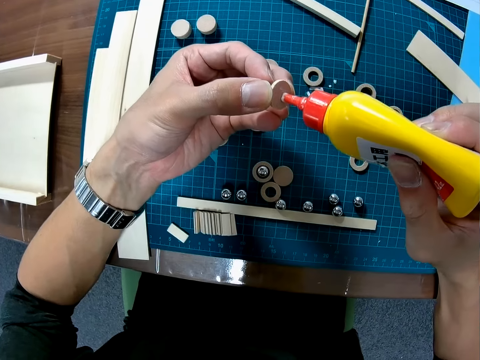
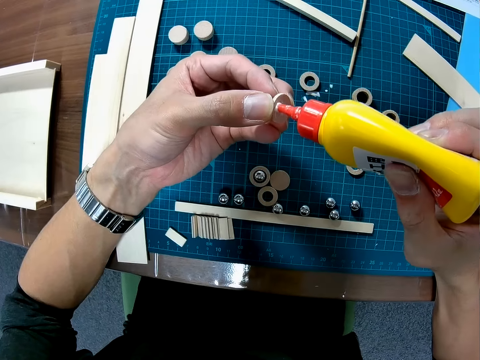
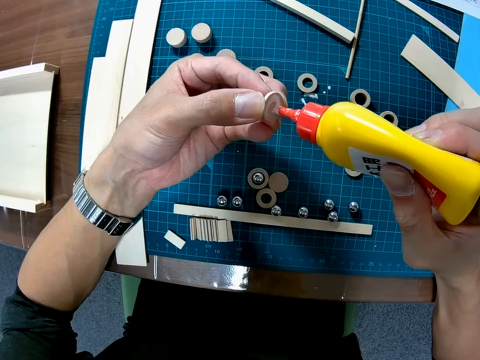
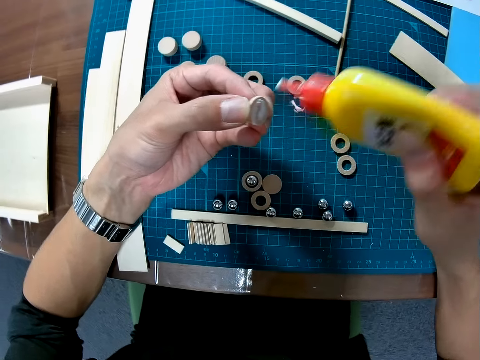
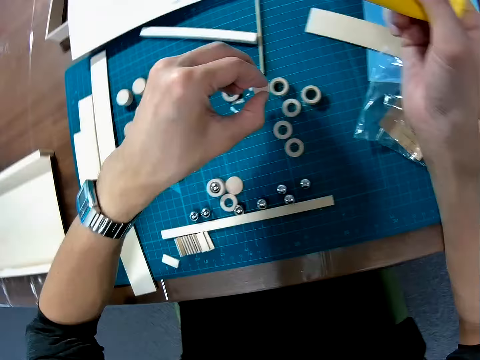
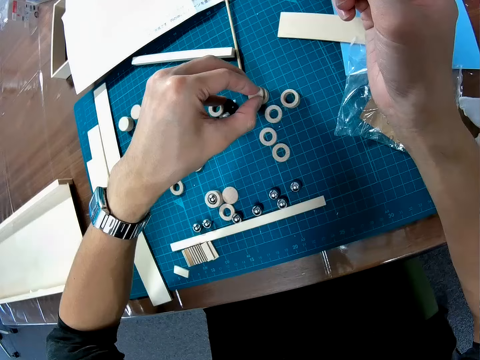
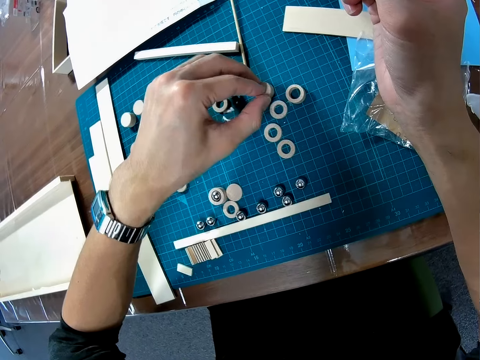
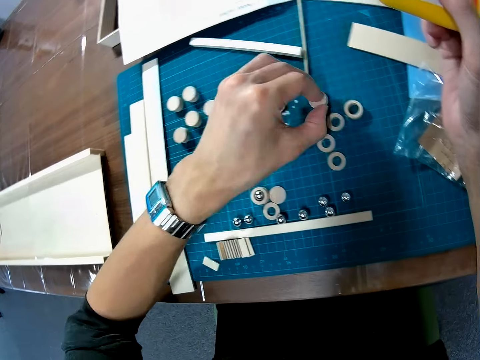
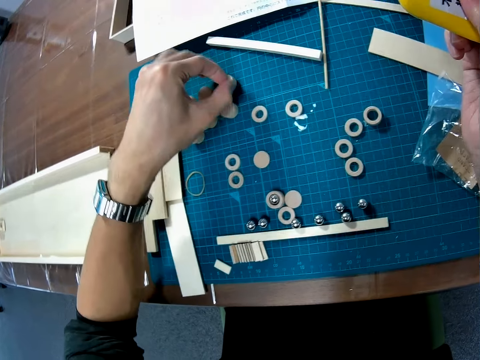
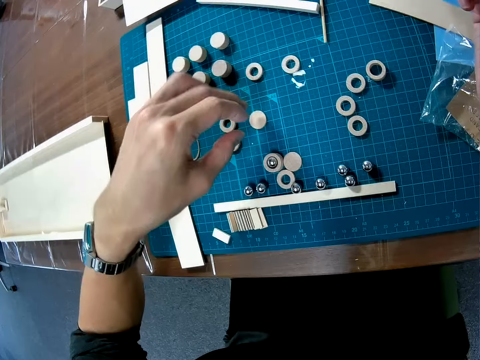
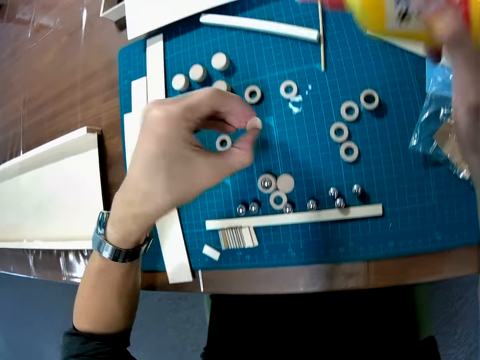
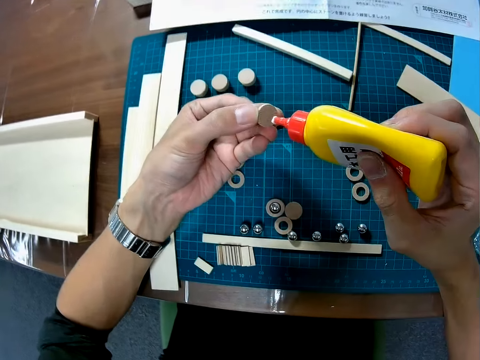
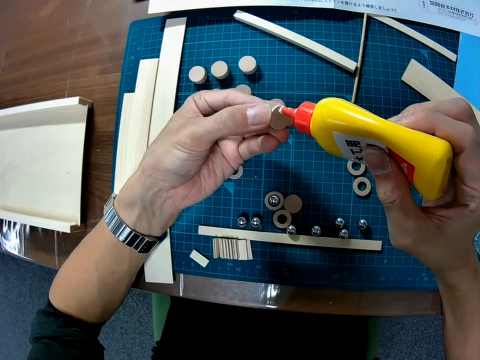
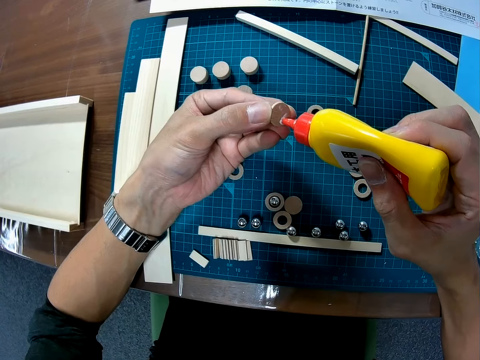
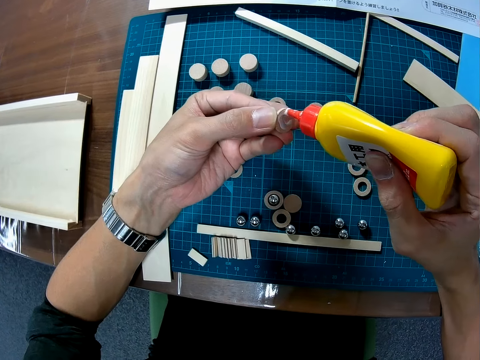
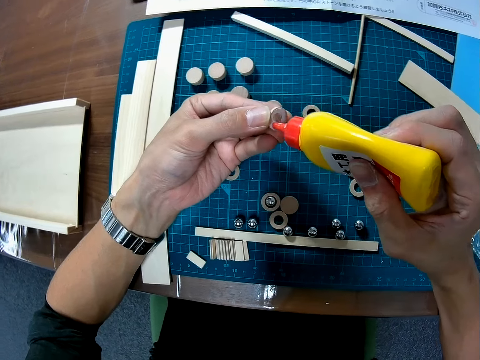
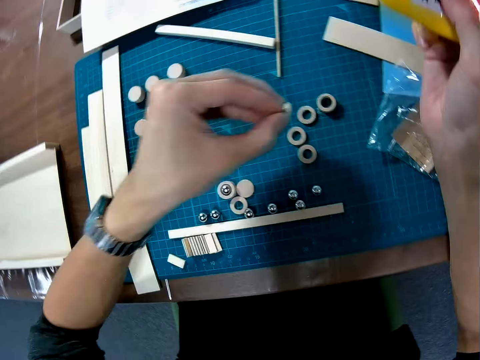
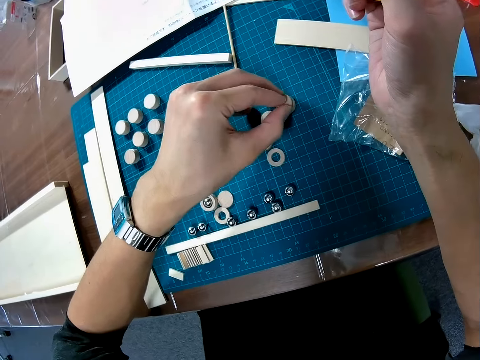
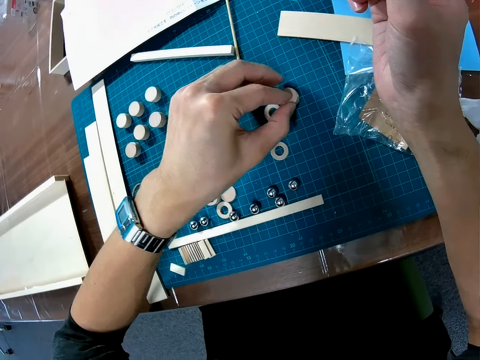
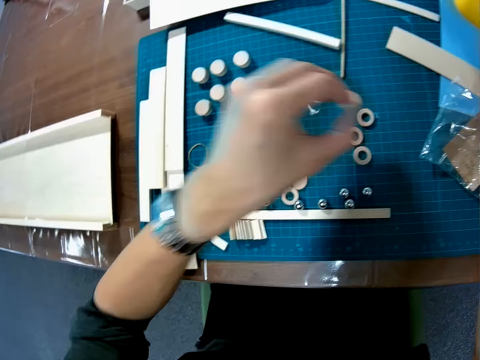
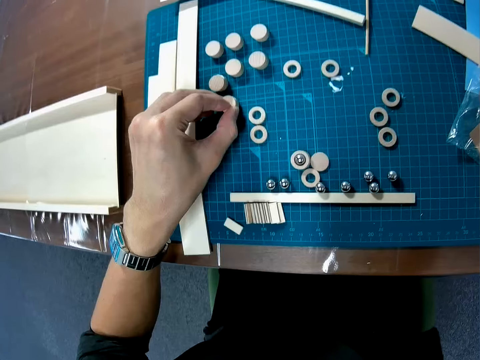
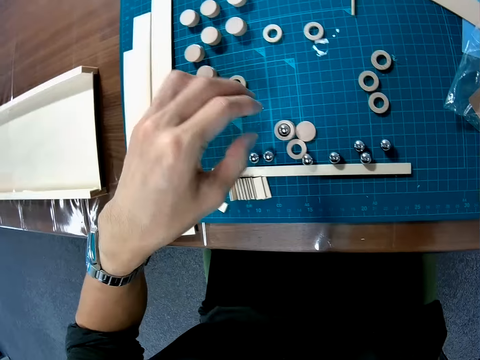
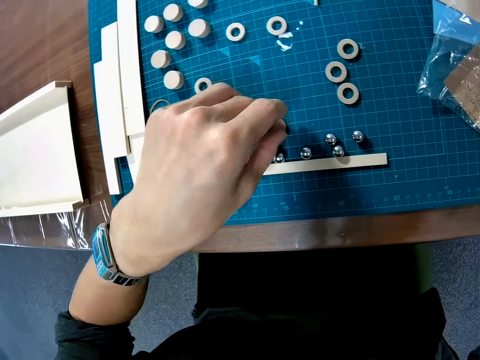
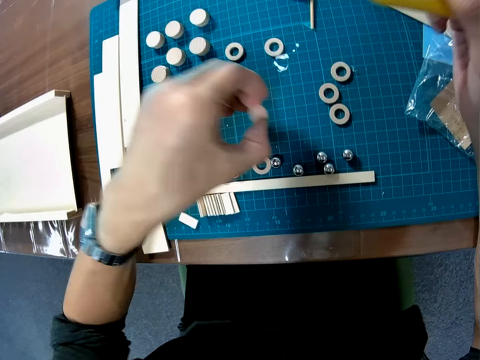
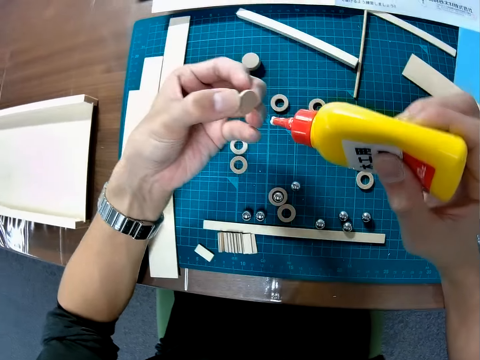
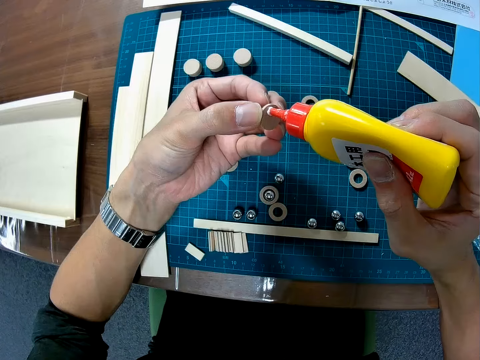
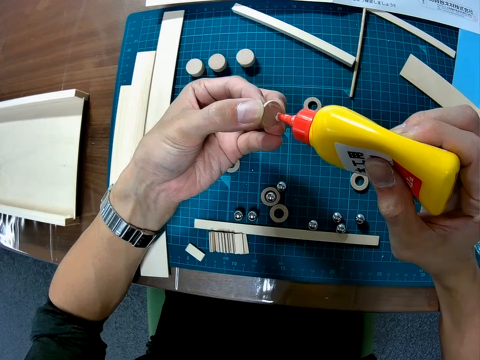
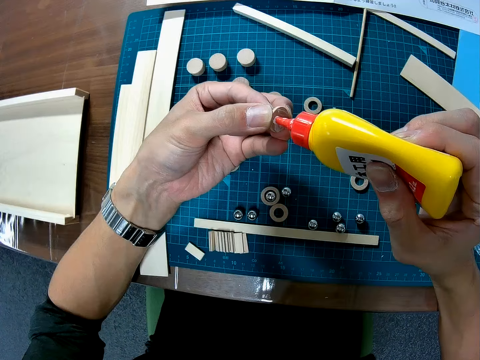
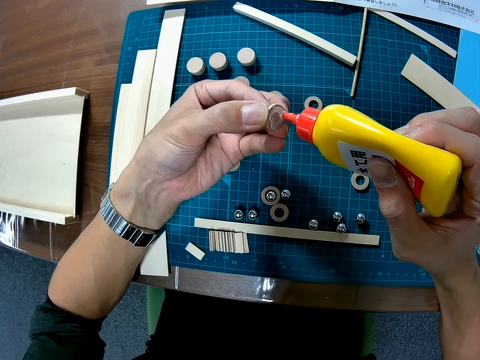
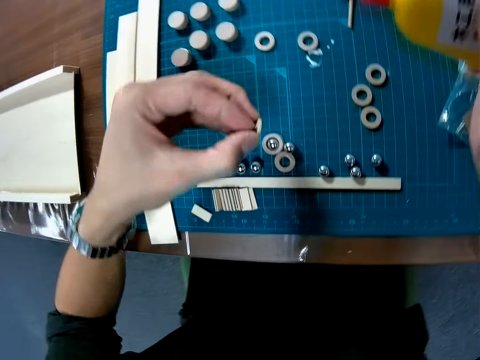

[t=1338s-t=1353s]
The camera wearer places the piece of wood or modeling piece on another piece of wood on the table. He moves the piece of wood on the table. He picks up the modeling pieces and puts the modeling pieces on the cutting mat. He picks up the piece of wood on the table. He applies glue to the piece of wood in his hand with a bottle. He places the piece of wood on another piece of wood on the table. He moves the piece of wood on the table. He picks up the modeling pieces and puts the modeling pieces on the cutting mat. He picks up the piece of wood on the table. He applies glue to the piece of wood in his hand with the bottle.

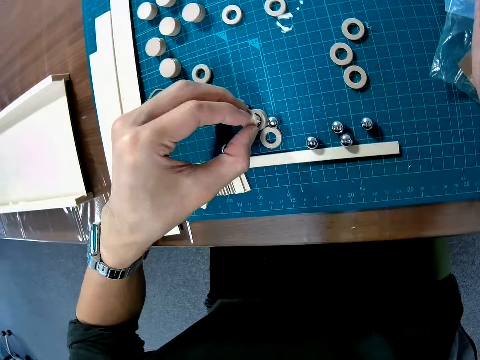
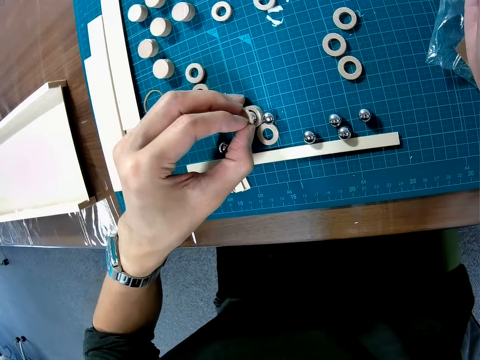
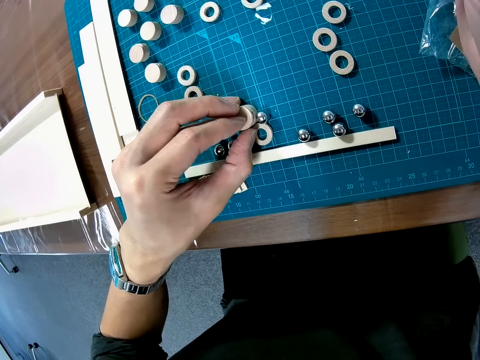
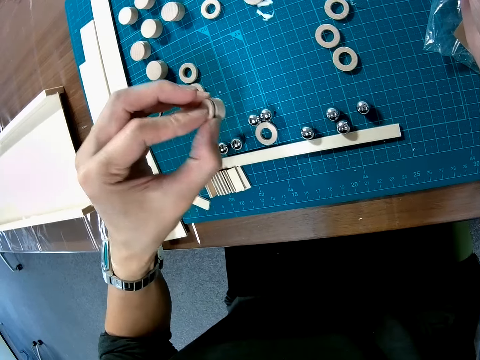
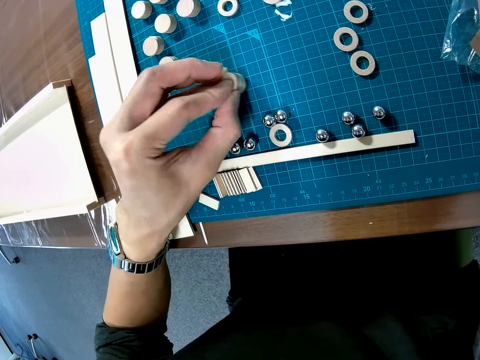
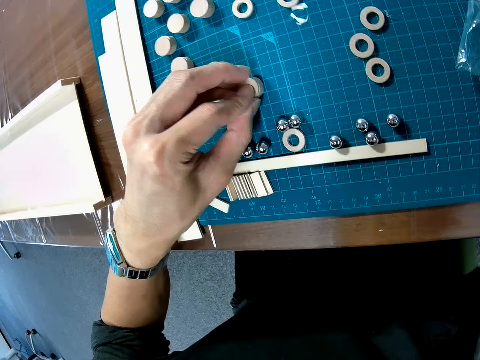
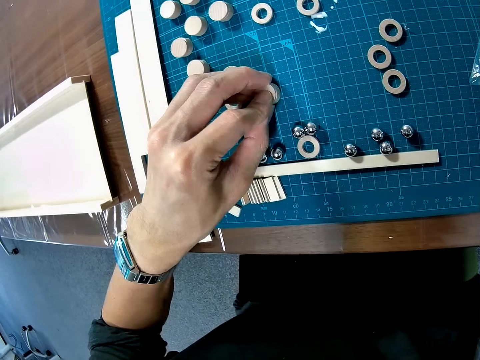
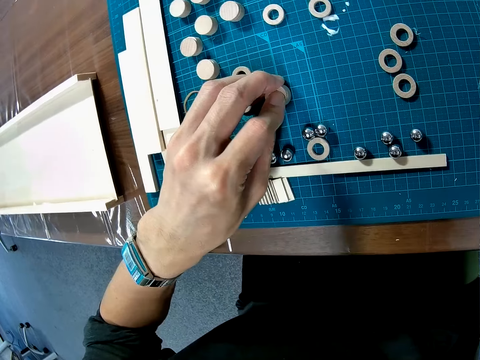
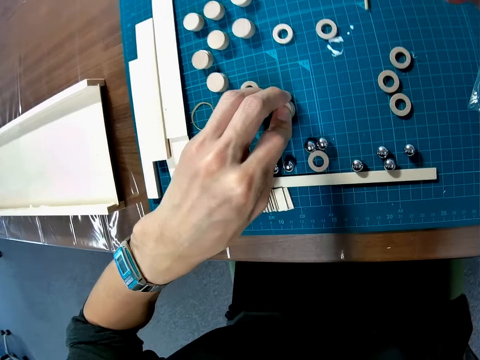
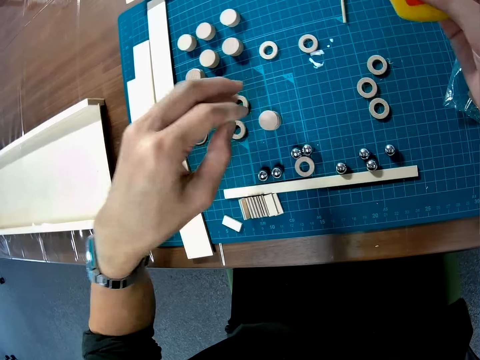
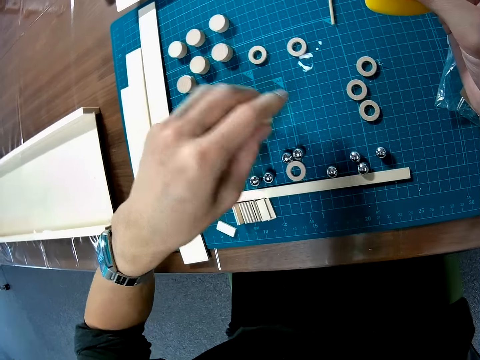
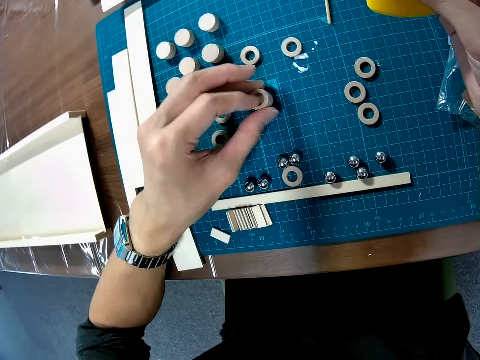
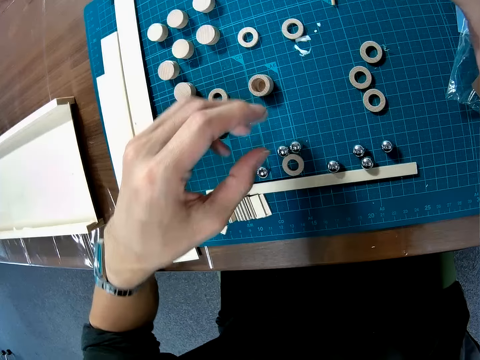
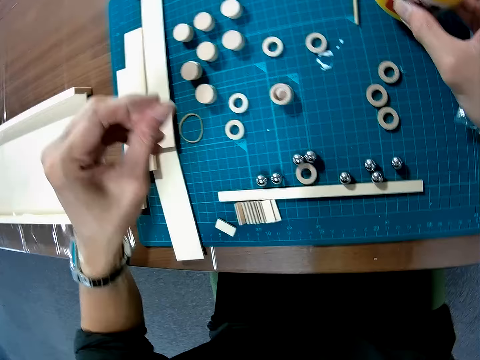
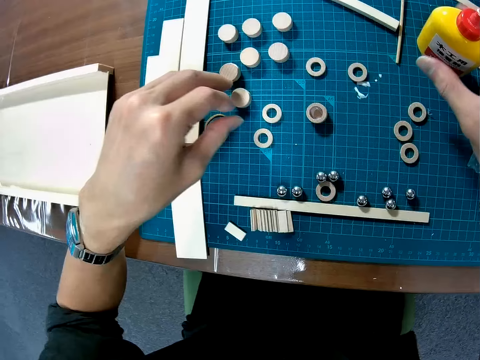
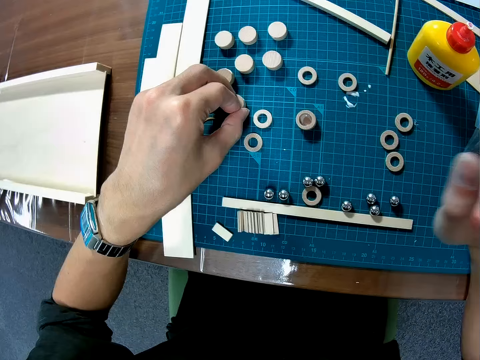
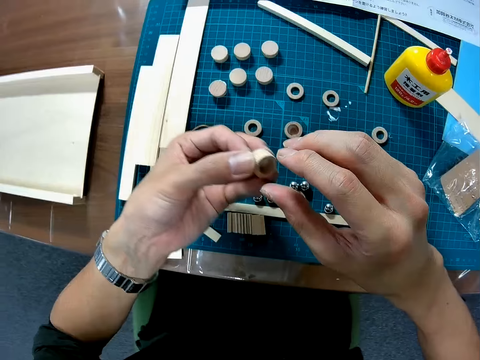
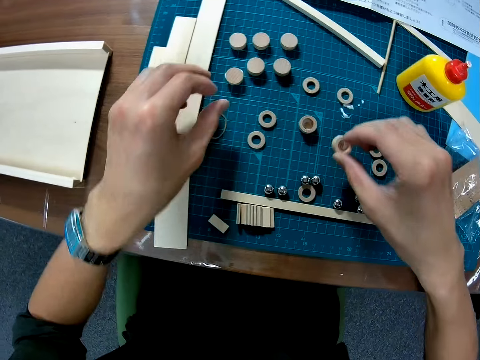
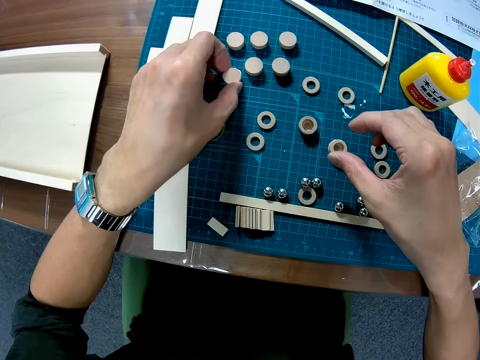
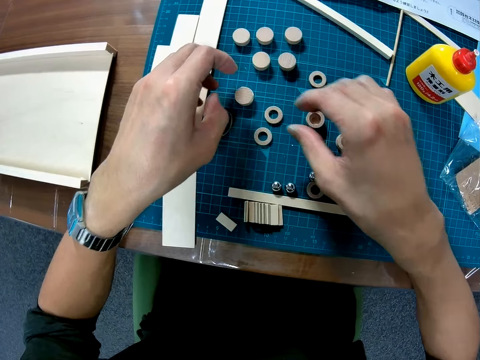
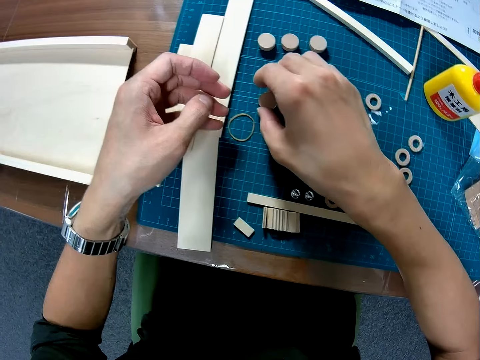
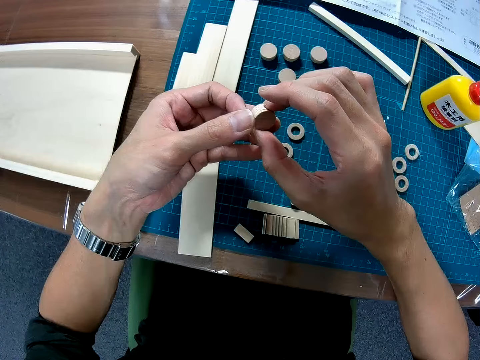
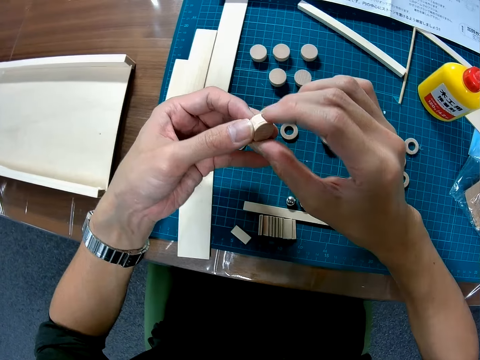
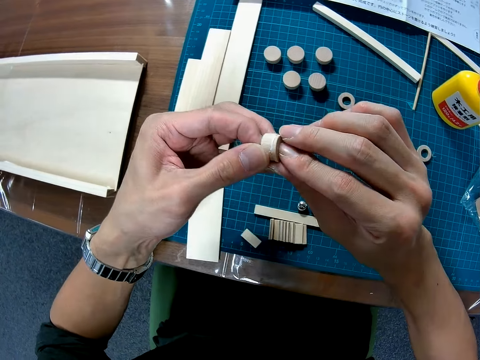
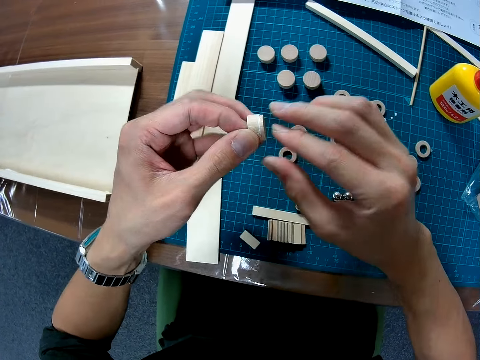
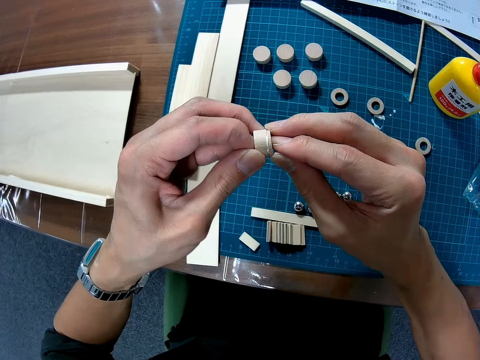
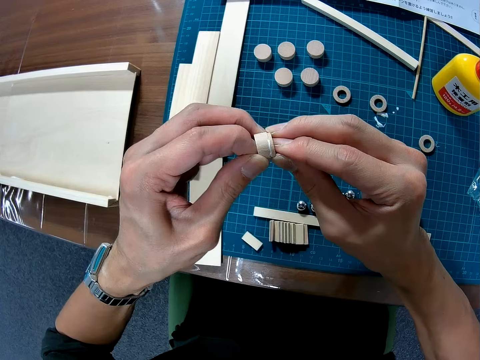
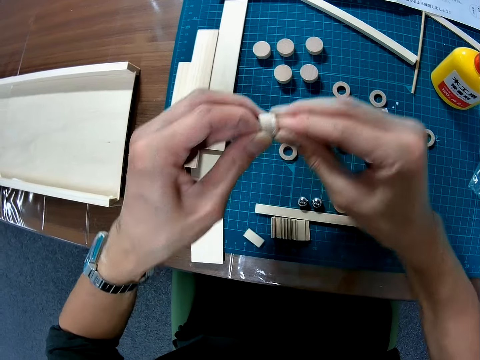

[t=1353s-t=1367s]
The camera wearer places the piece of wood or modeling piece on another piece of wood on the table. They join the modeling pieces with glue. They pick up the modeling pieces and put the modeling pieces on the cutting mat. They turn over the wood on the table. They pick up the modeling pieces and put the modeling pieces on the cutting mat. They put a bottle on the cutting mat. They turn over the wood on the table again. They pick up a modeling piece. They adjust the wood. They put the modeling pieces on the cutting mat. They pick up a modeling piece and hold the modeling piece with both hands. They press the wood with both hands.
